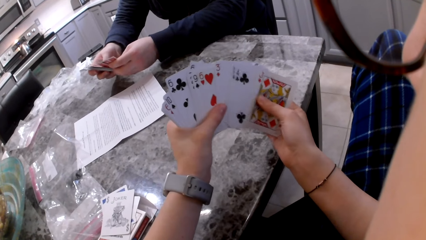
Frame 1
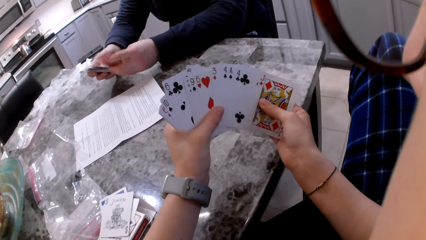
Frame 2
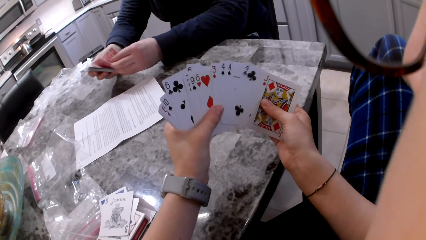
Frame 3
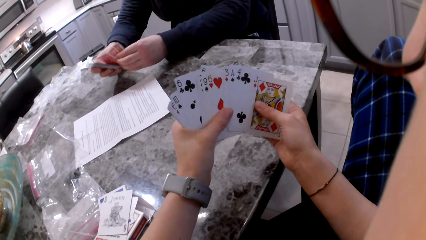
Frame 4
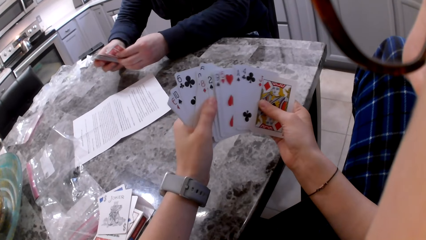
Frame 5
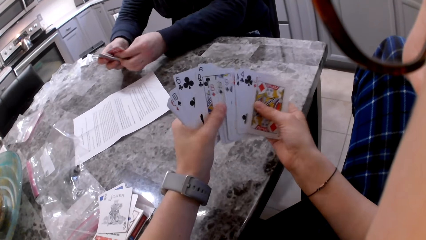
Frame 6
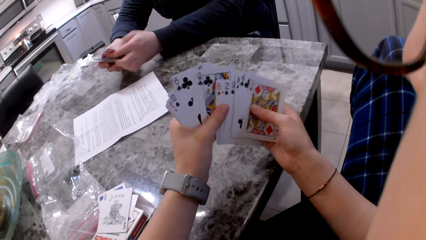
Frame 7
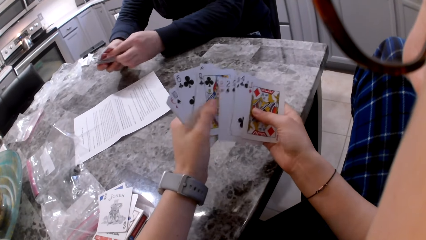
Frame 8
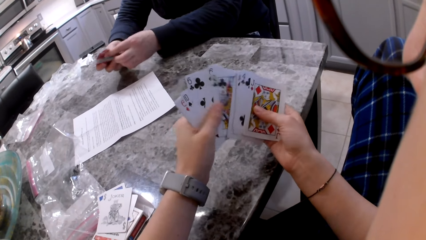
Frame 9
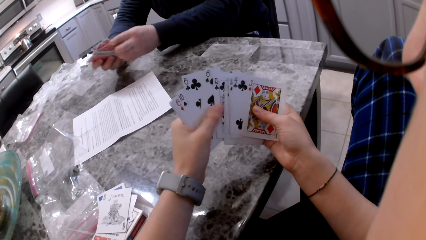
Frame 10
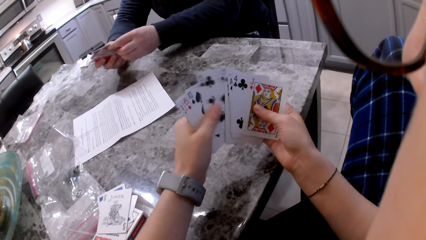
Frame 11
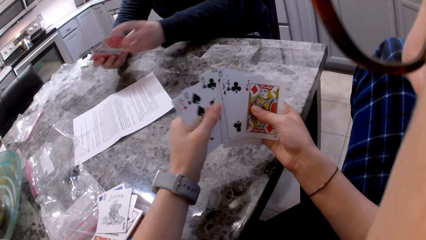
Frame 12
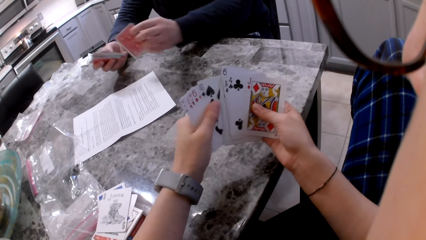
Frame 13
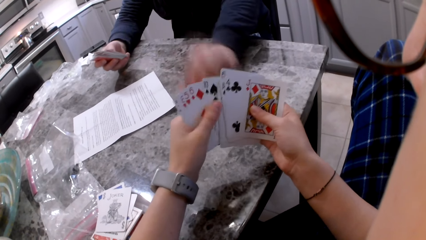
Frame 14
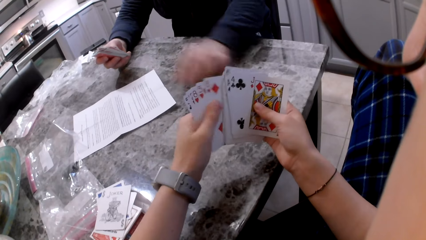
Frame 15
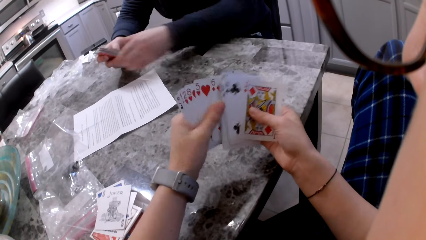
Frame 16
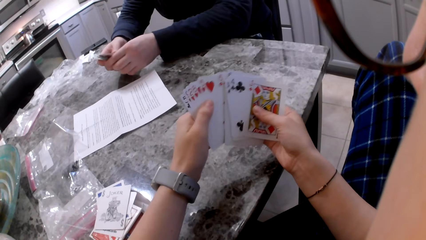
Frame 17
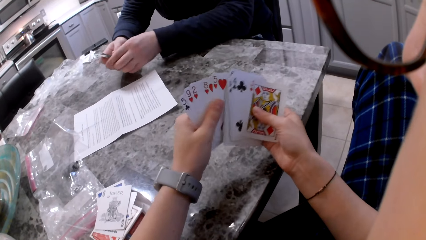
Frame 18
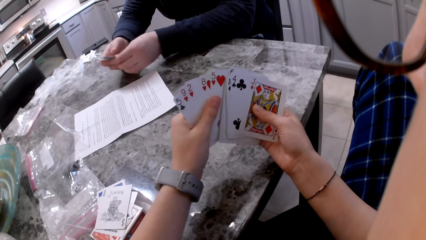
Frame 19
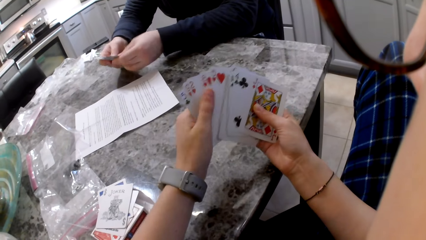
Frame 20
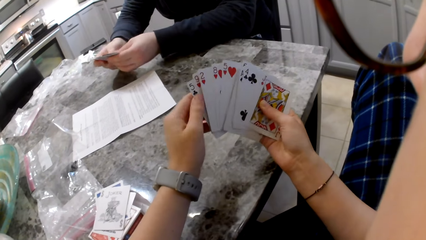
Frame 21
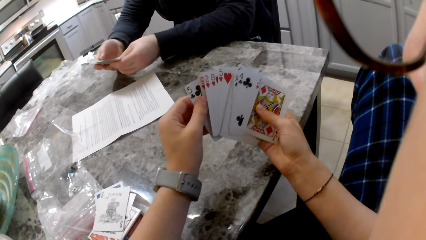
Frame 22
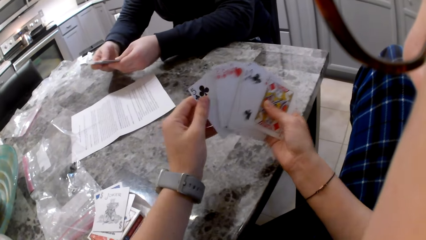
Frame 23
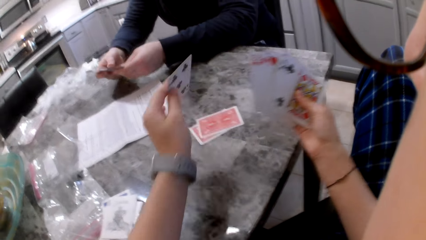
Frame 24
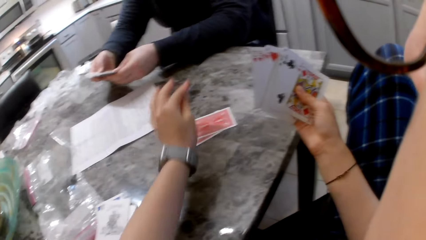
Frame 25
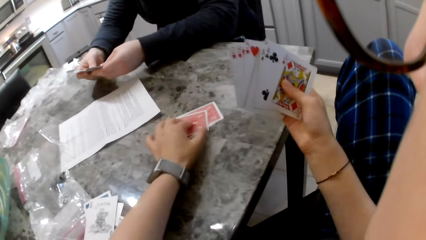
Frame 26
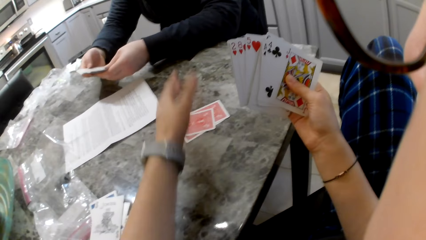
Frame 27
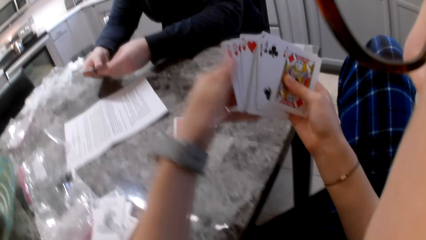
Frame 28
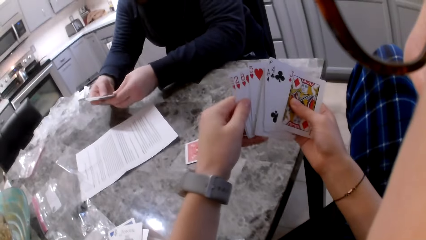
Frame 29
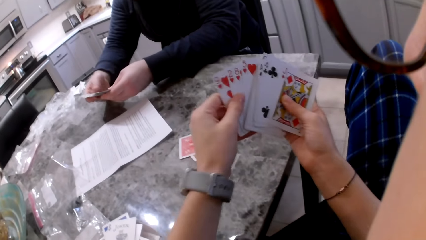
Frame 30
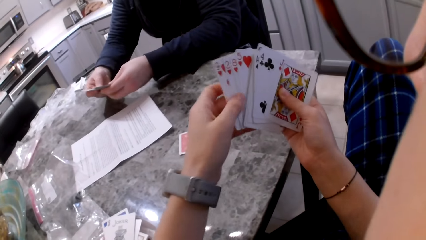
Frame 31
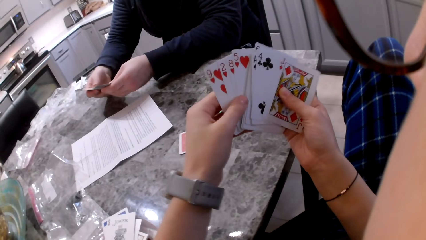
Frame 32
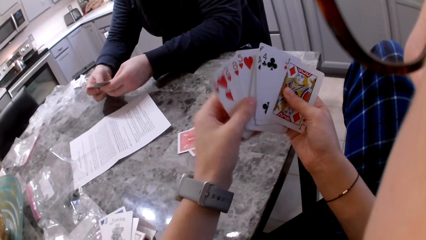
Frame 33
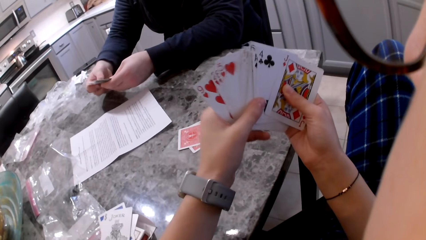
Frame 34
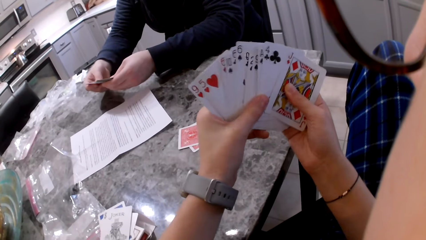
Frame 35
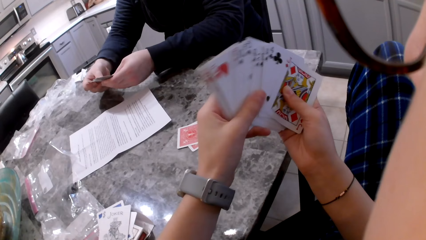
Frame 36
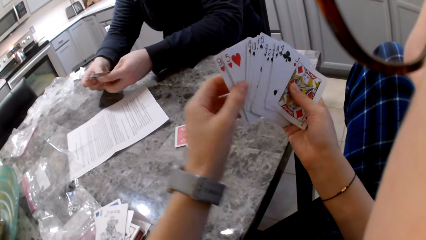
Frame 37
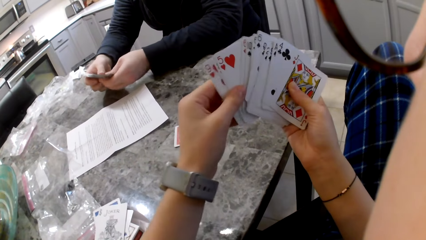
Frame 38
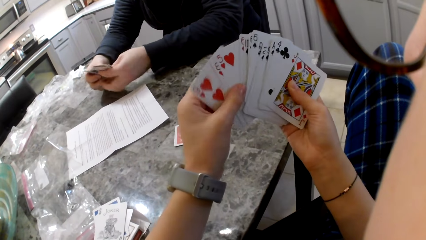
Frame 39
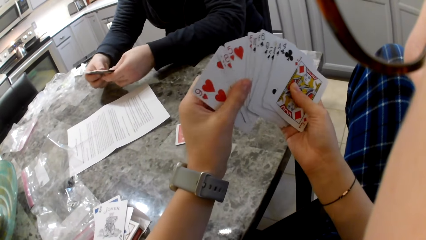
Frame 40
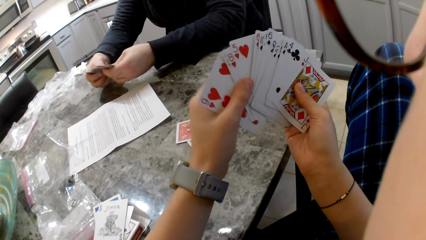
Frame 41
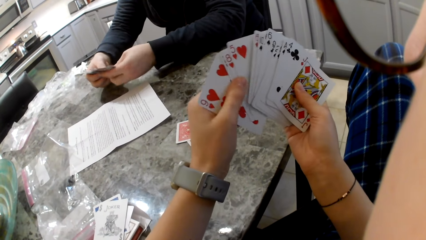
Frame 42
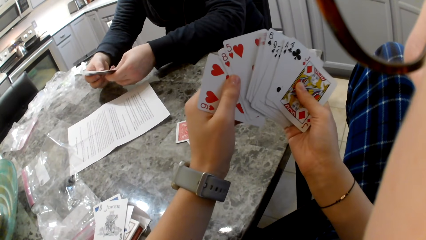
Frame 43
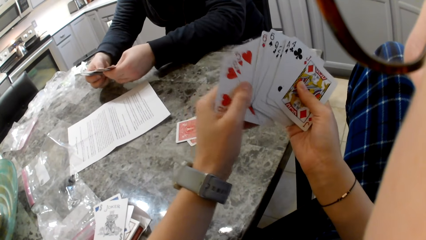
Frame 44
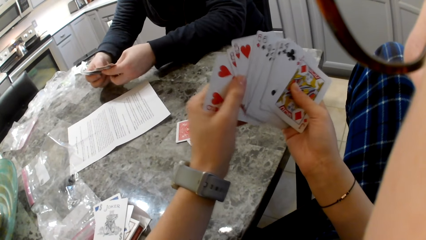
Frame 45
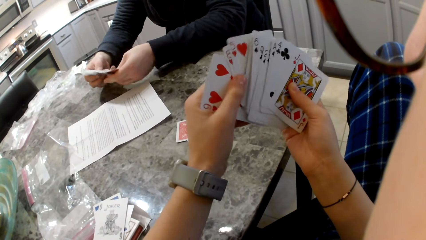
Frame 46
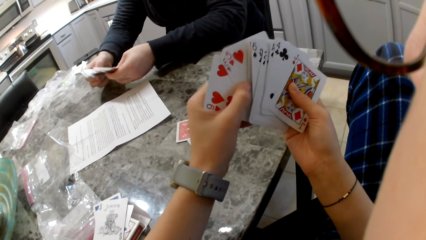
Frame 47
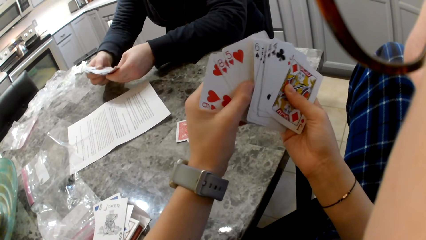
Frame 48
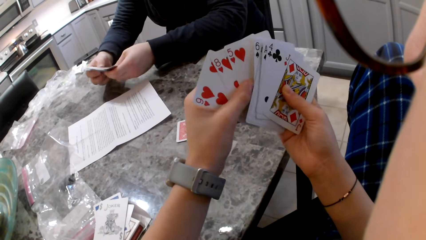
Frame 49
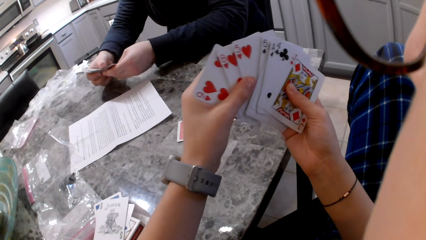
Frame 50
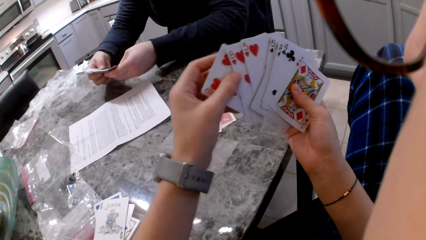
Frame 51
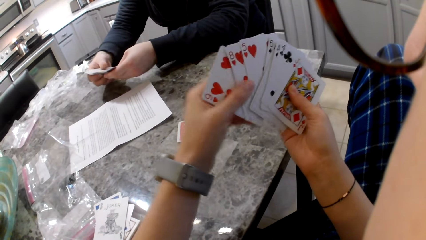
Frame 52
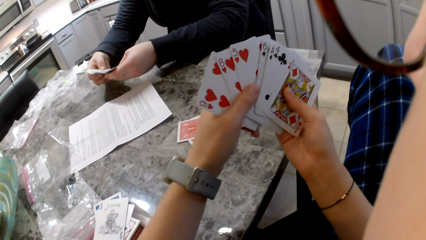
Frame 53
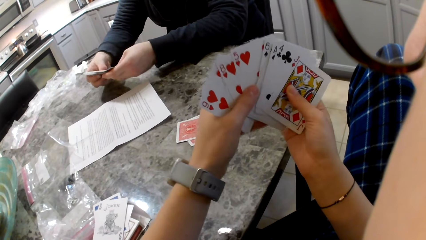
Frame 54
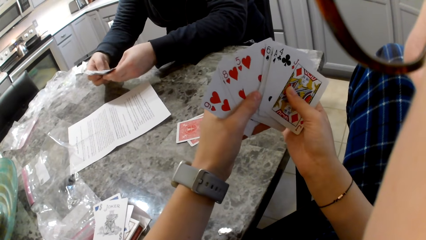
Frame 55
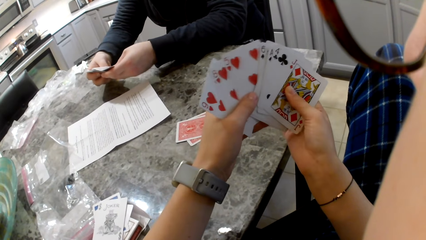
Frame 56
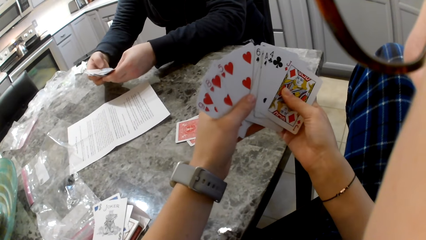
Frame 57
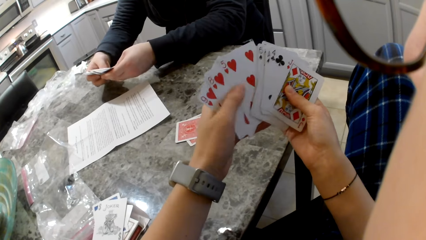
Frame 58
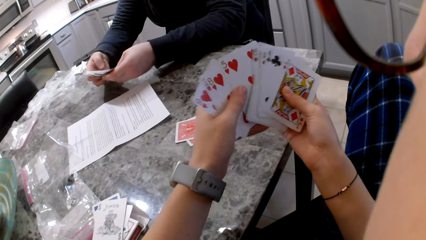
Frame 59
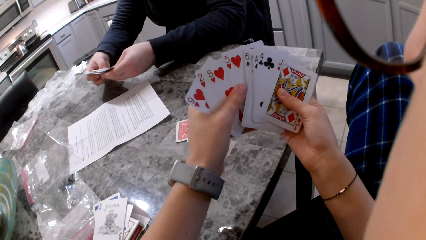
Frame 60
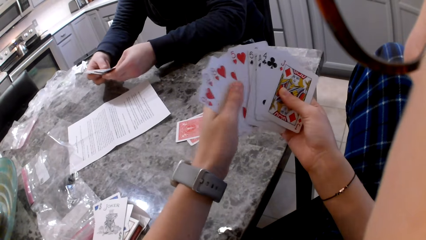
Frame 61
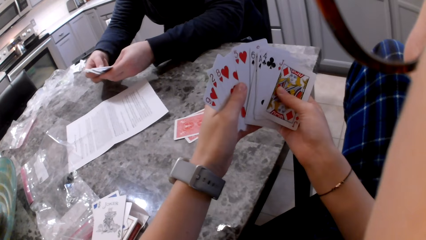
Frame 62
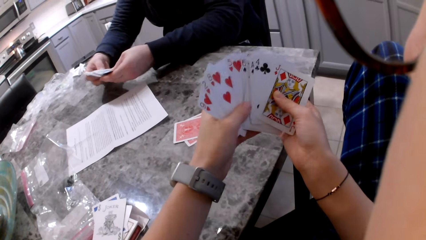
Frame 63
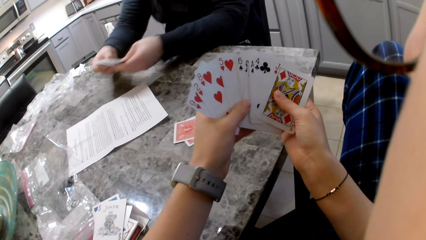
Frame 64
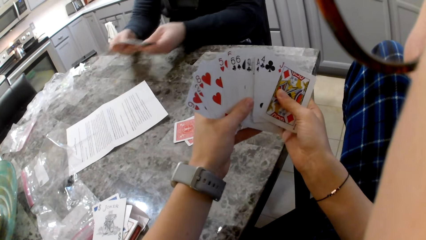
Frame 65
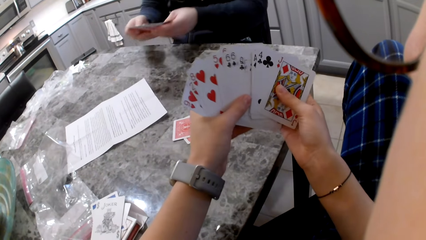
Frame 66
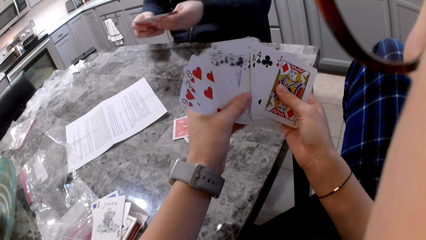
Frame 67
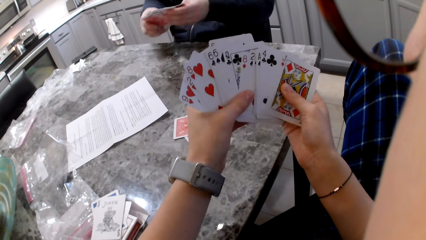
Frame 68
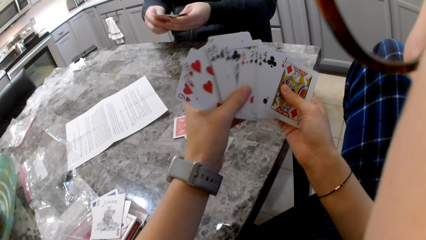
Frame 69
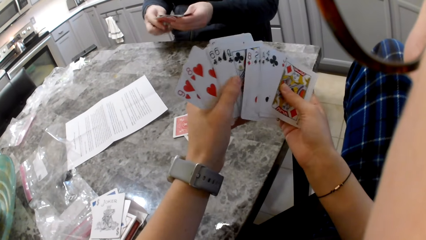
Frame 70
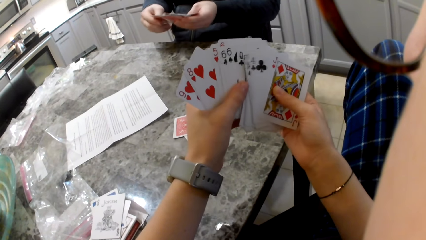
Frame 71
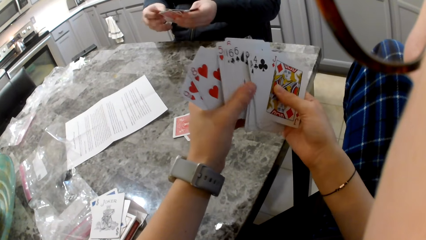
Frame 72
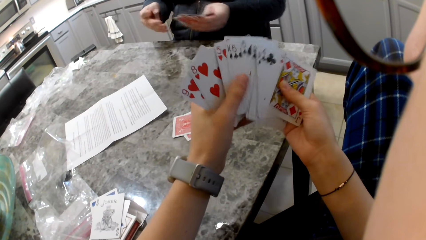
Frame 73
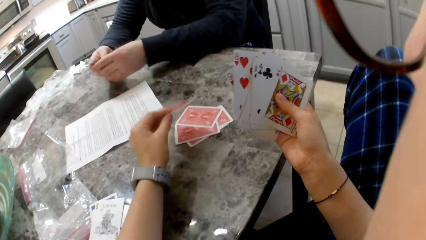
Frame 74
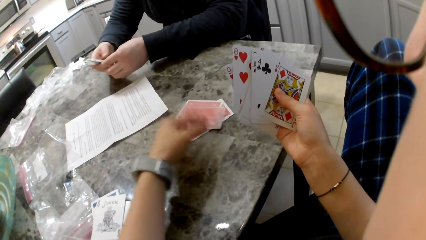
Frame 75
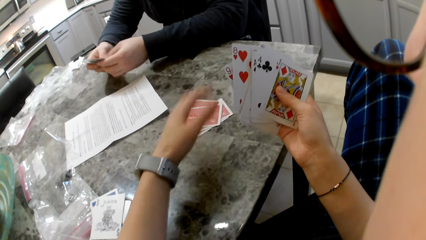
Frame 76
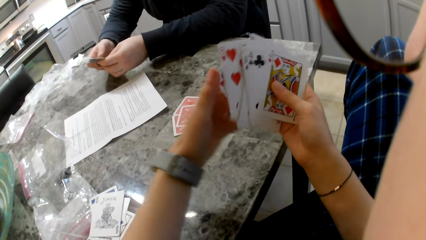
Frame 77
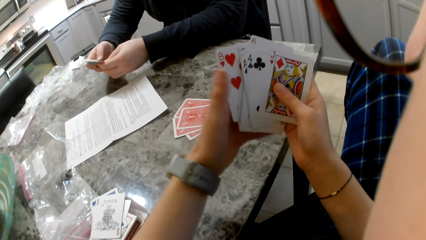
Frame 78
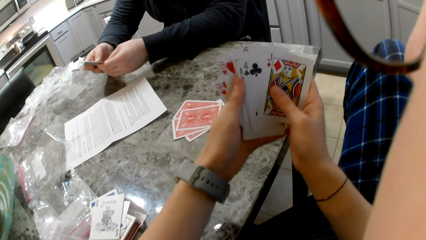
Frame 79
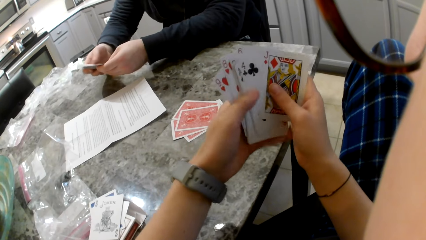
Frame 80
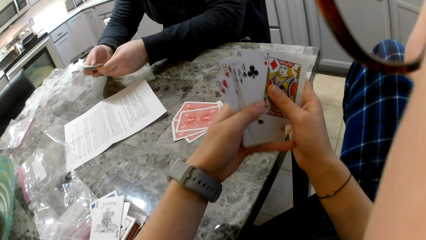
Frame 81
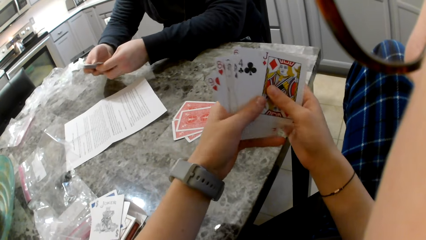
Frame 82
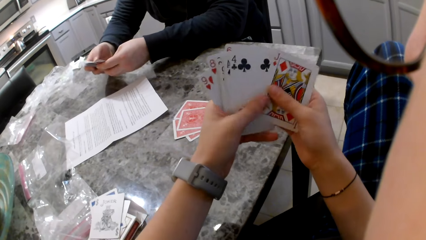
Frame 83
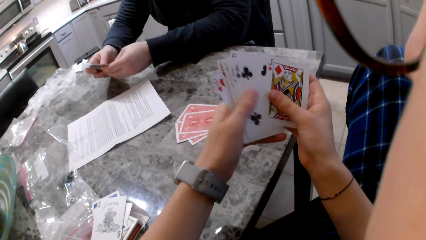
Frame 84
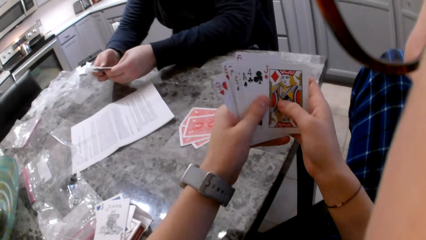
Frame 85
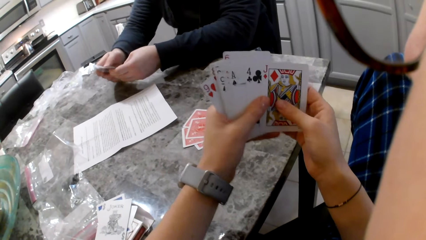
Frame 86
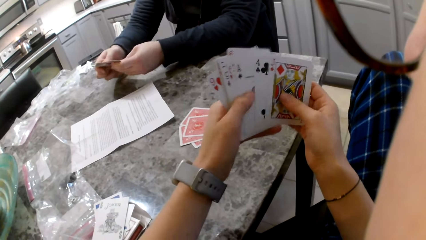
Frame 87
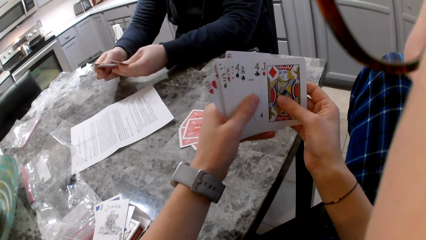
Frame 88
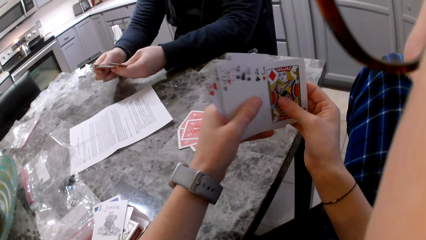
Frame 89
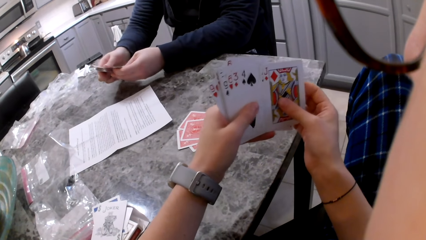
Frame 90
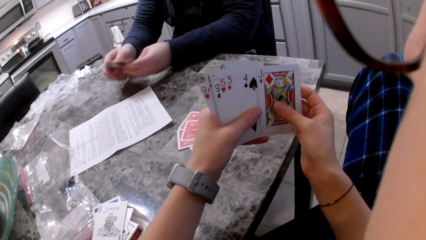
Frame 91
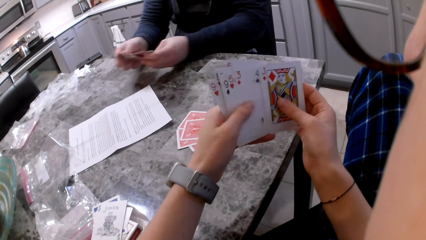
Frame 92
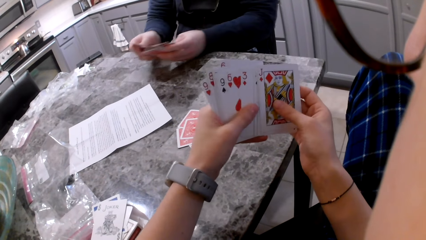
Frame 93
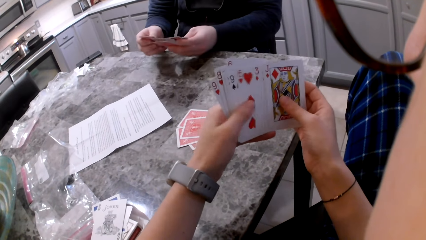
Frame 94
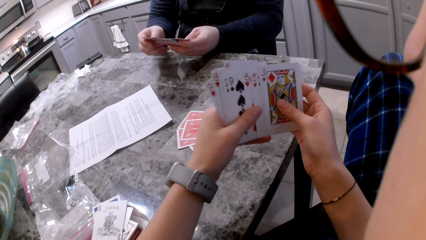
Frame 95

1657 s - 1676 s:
A man picks a card with his left hand, drops the card on the counter or table, and shuffles his cards. The camera wearer shuffles cards in the hands. She picks a card with her left hand, drops the card on the counter, and shuffles her cards. The man shuffles the cards in his hands. The camera wearer drops the card on the counter. The man drops a card on the table and shuffles the cards in his hands. The camera wearer shuffles her cards.
